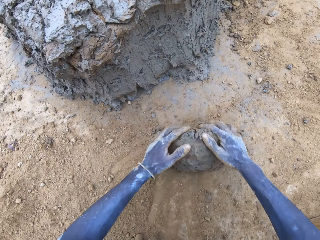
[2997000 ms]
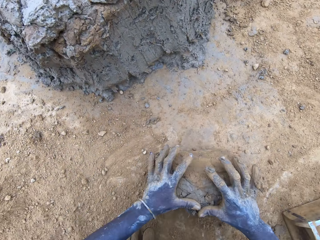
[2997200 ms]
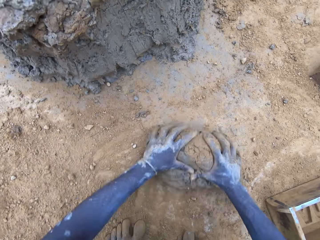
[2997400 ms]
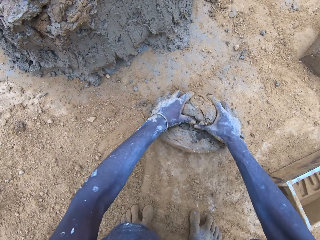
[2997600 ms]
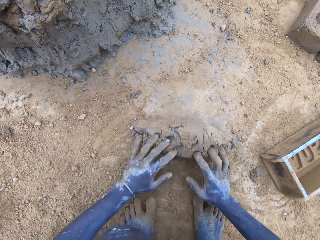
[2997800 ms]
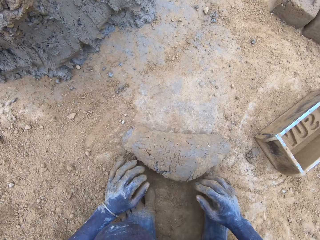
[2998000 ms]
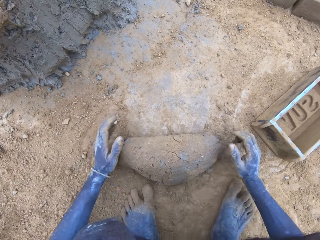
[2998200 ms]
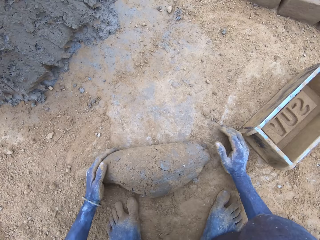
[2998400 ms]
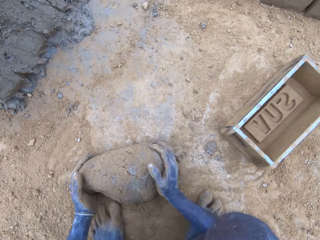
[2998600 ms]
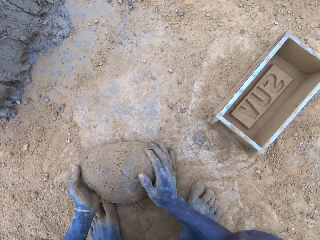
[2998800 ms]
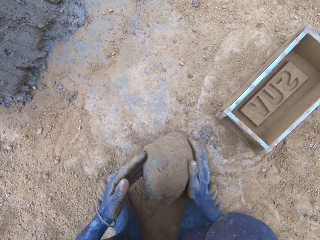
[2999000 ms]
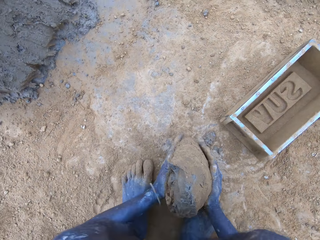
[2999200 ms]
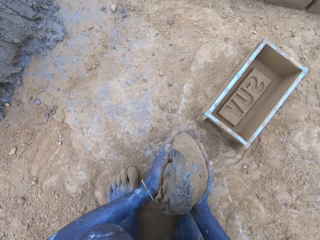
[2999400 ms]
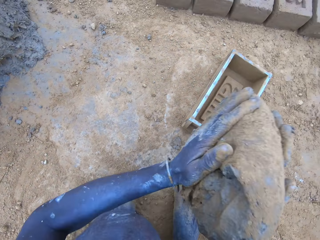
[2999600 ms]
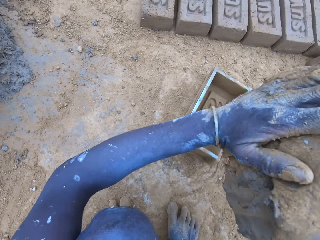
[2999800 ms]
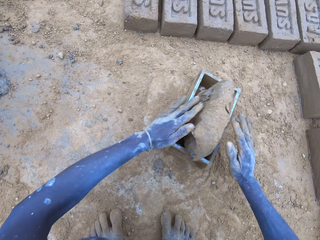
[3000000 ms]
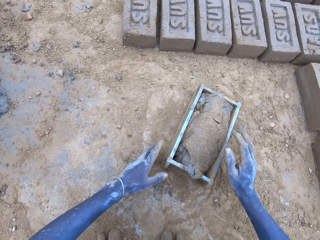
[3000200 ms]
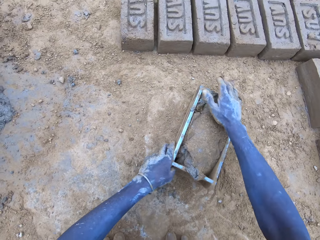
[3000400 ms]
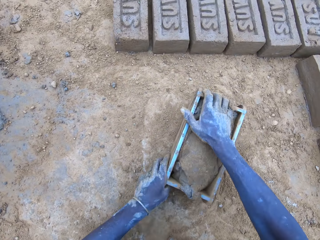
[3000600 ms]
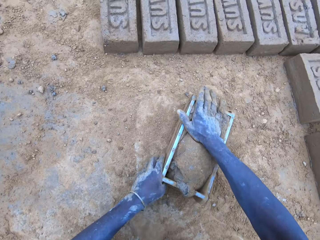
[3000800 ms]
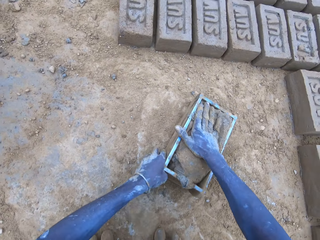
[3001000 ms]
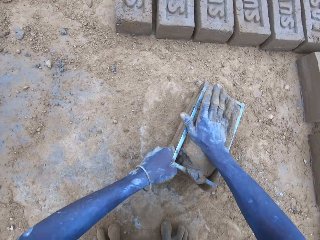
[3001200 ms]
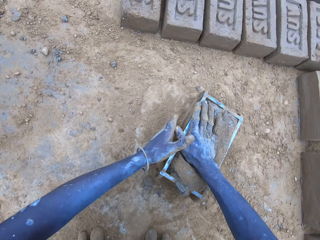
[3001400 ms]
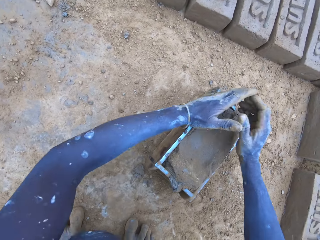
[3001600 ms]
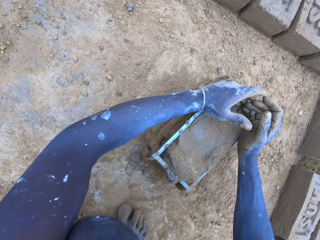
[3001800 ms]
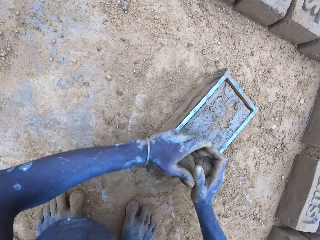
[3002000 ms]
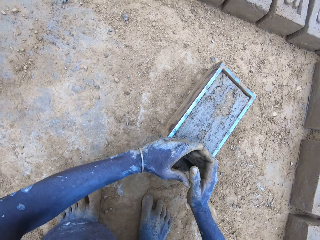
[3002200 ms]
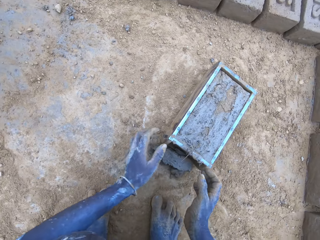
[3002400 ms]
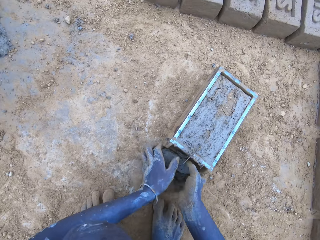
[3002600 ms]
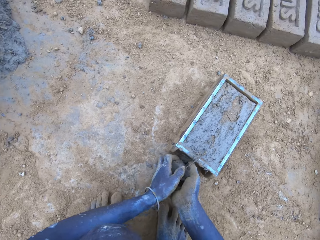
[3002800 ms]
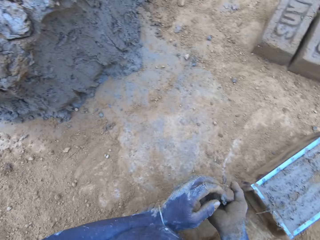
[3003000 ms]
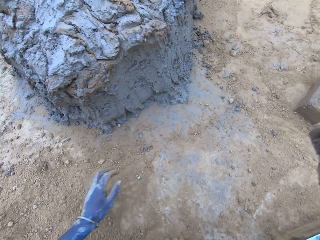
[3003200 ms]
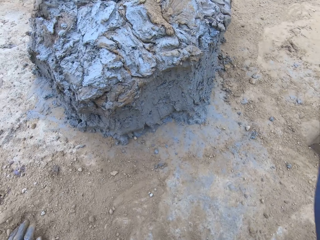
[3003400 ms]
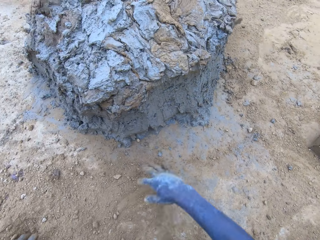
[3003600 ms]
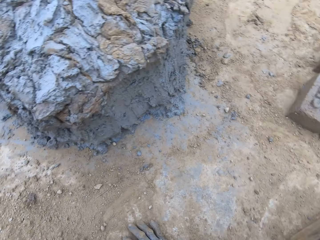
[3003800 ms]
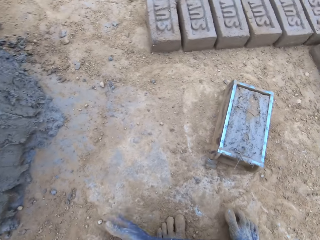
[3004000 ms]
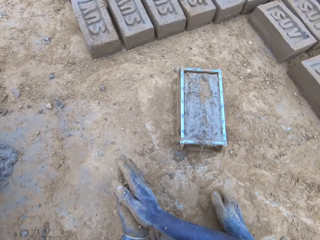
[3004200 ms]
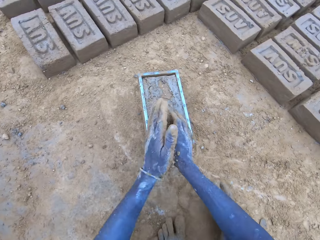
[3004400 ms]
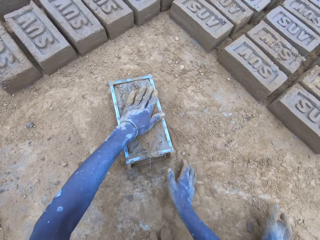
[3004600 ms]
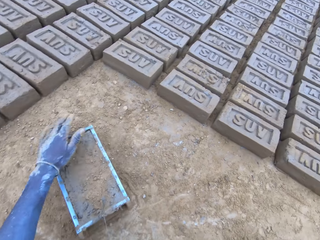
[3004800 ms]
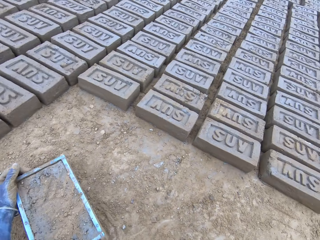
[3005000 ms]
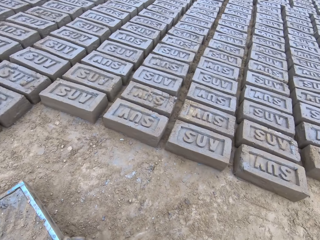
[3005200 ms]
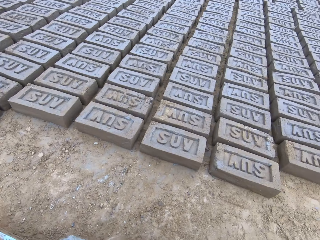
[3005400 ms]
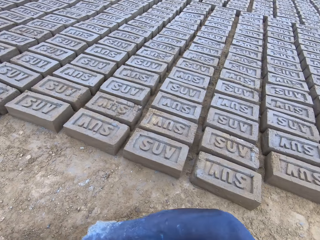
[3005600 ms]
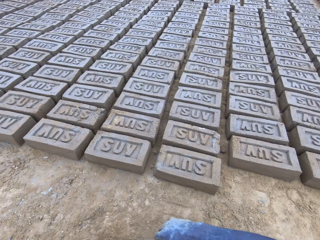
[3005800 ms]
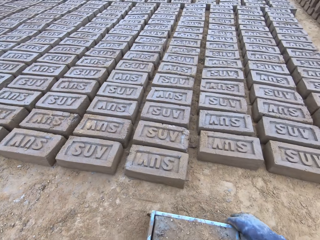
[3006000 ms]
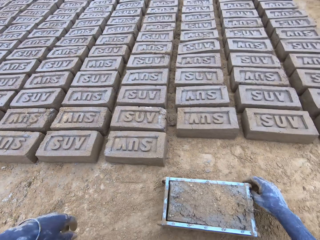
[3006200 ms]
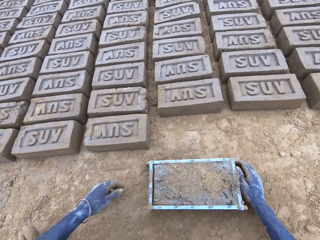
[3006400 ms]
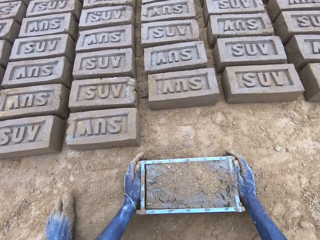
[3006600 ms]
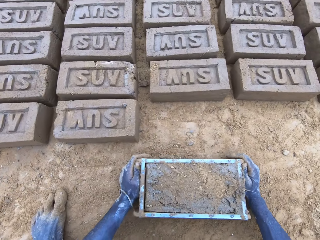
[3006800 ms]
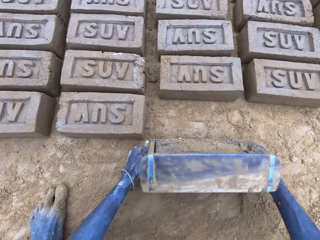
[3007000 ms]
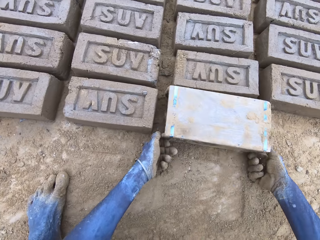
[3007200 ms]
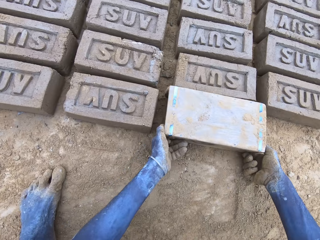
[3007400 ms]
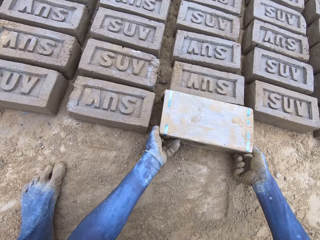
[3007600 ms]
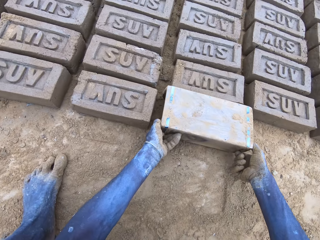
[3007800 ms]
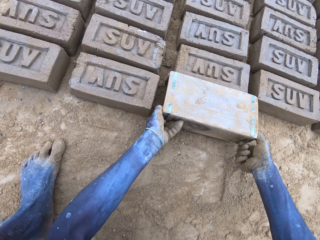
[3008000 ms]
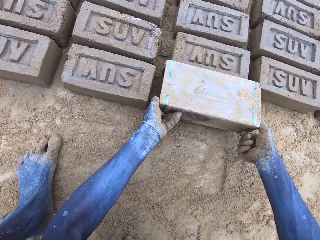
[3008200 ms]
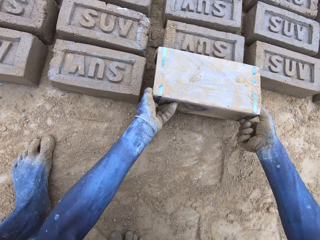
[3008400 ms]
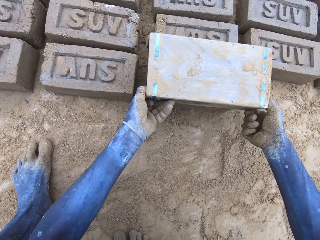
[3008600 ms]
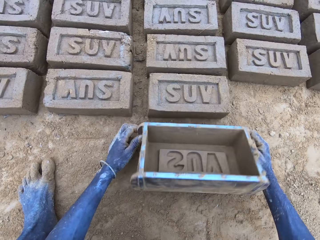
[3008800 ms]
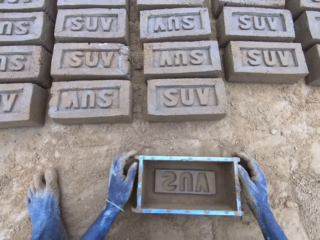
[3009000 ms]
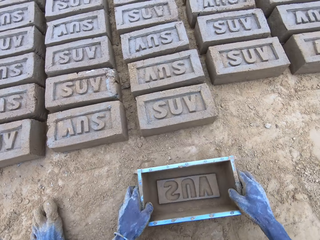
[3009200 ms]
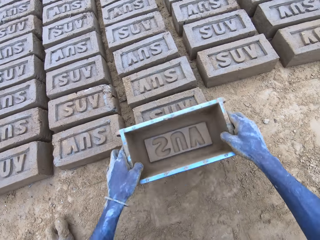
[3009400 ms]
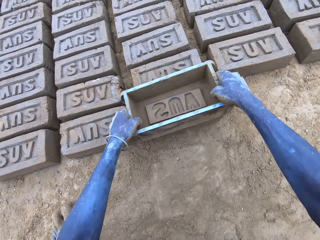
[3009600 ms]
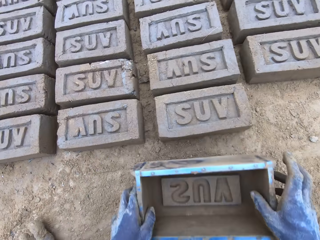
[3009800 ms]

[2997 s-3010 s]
The camera wearer puts the mud in the brickmould. They scoop the excess mud on the brickmould. They throw the mud on the pile of mud. They pour the mud in the brickmould on the ground.

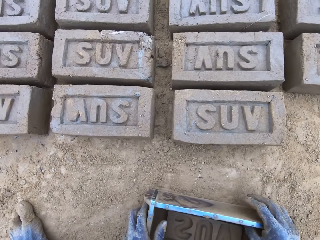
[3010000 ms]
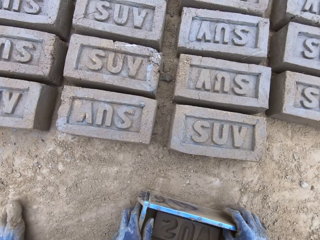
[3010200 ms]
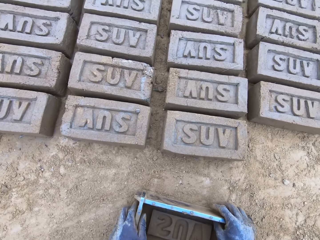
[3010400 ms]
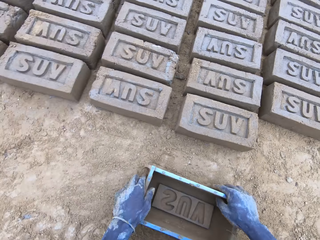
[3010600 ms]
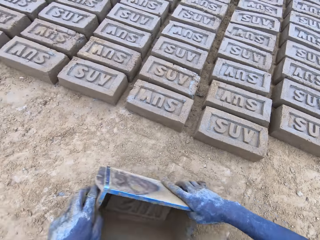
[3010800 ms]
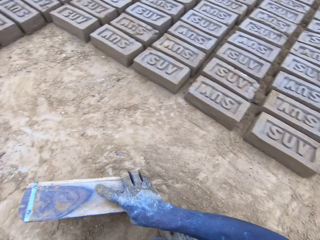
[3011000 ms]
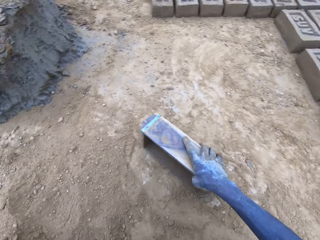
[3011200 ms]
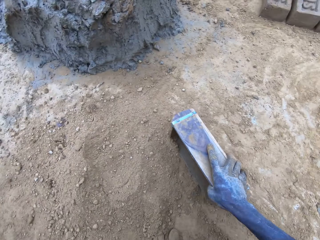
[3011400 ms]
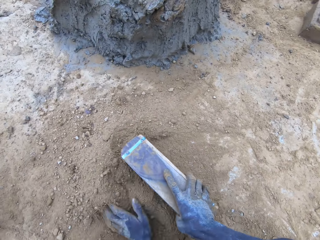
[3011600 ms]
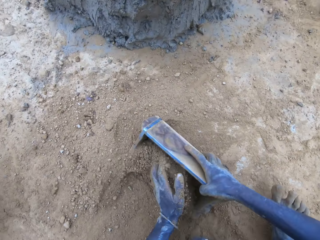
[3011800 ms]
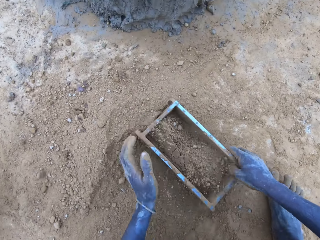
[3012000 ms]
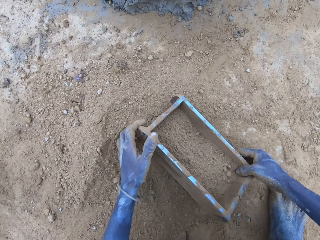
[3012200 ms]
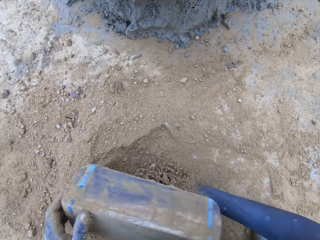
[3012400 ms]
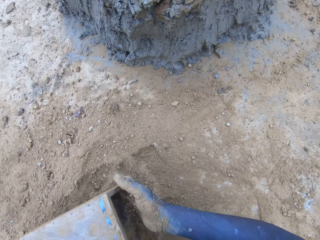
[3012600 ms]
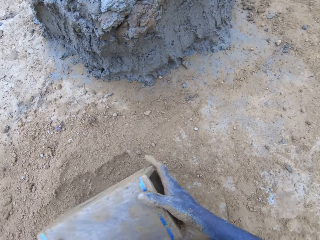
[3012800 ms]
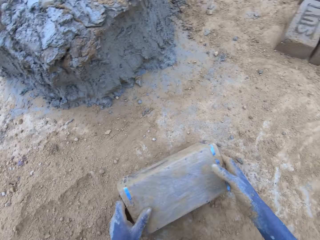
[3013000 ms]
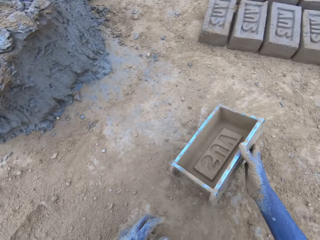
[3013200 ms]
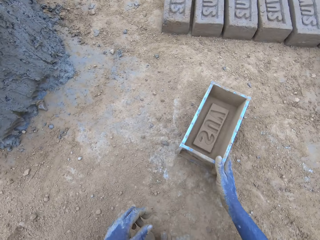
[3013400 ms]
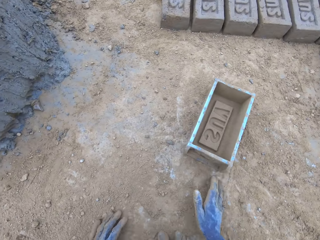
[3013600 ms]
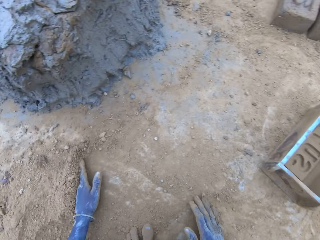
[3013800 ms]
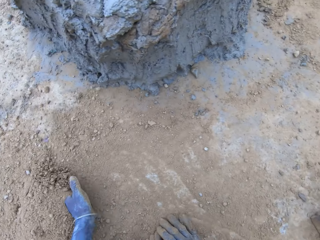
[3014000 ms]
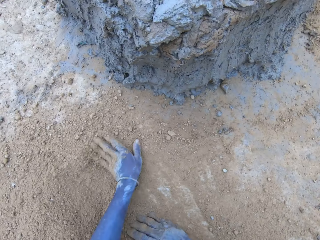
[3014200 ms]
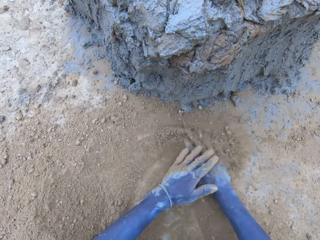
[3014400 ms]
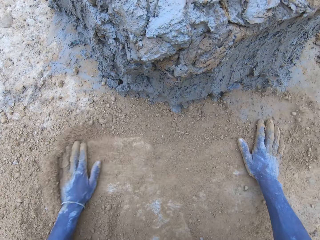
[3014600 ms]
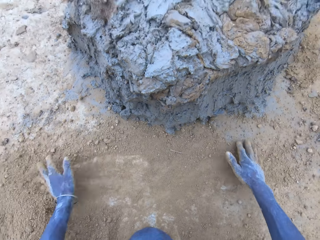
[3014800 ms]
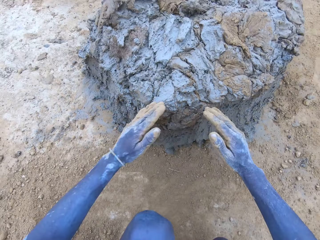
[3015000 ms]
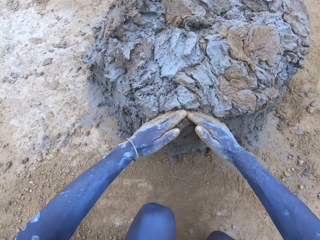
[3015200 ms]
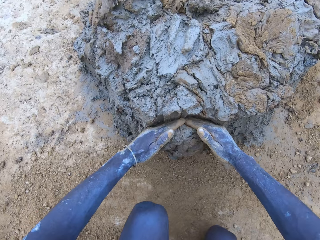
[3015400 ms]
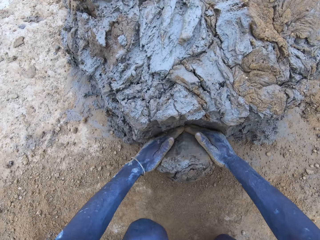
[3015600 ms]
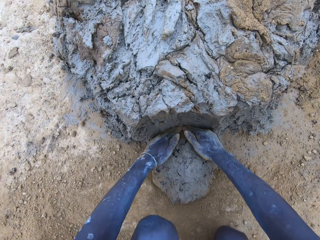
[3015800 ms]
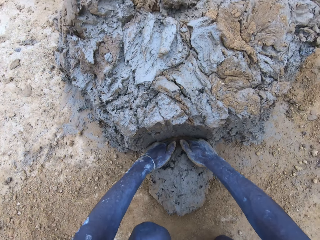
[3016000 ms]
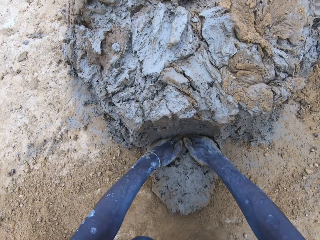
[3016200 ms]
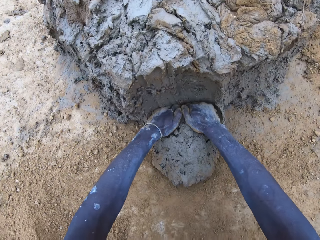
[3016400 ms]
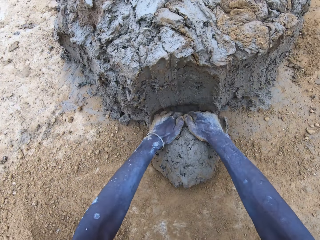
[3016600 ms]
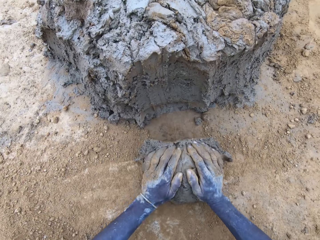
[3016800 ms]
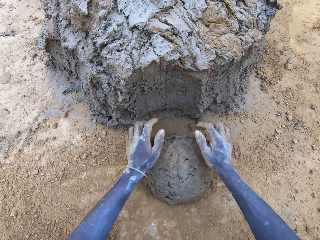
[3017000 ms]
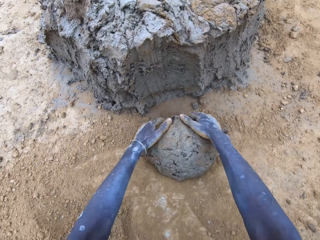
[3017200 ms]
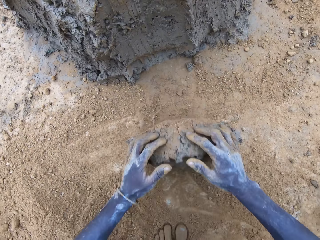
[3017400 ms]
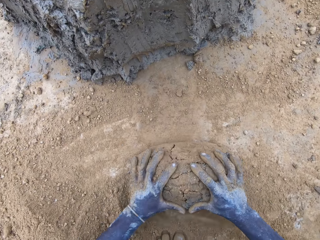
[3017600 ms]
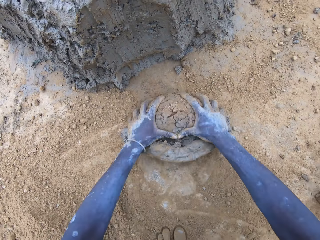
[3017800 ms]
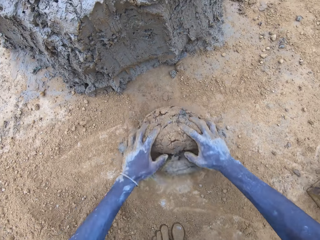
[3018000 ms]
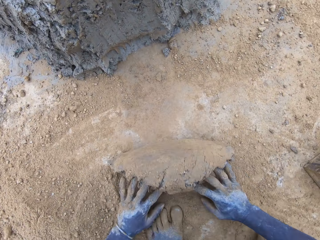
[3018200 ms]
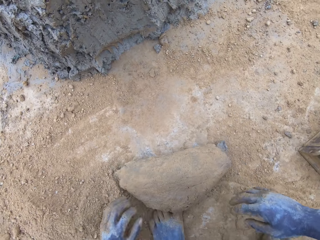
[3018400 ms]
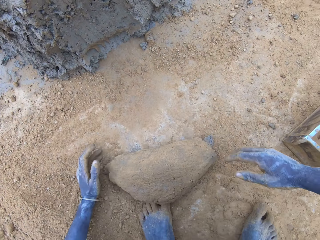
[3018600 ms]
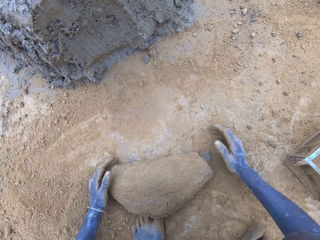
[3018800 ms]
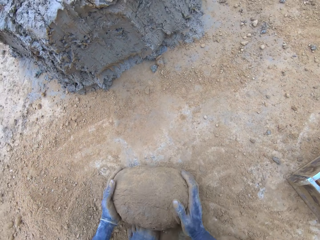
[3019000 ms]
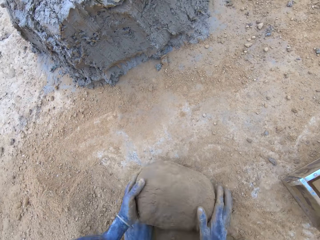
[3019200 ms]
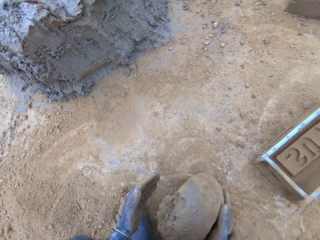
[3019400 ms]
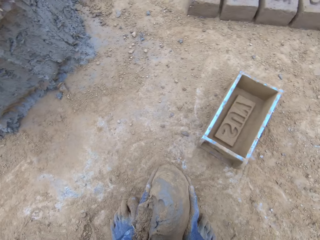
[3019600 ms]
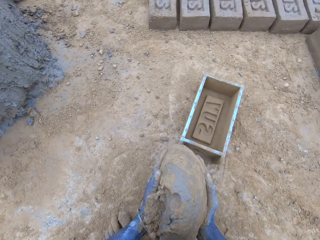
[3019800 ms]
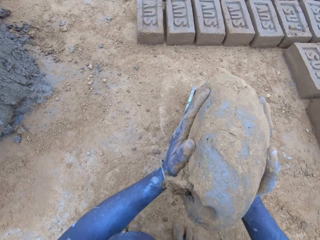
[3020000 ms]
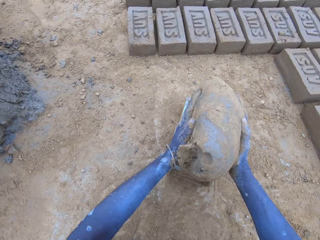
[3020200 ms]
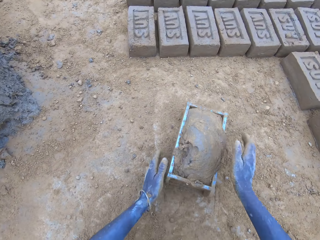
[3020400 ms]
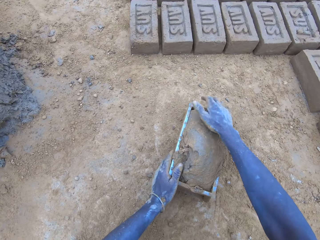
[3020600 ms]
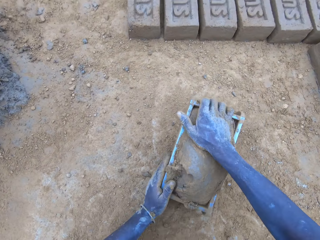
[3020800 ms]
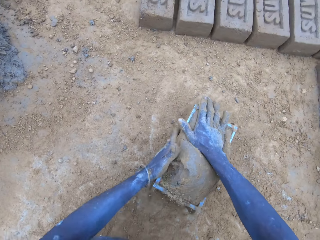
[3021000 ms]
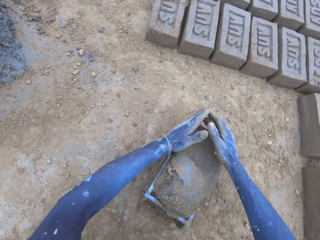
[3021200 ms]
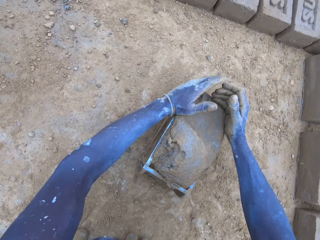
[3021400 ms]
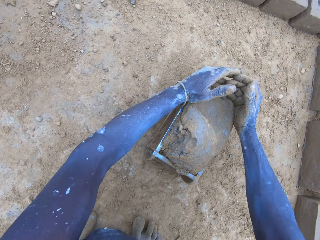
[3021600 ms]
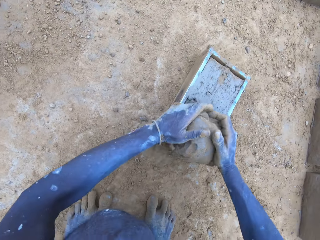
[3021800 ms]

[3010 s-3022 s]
The camera wearer puts soil in the brickmould. They pour the soil from the brickmould. They scoop mud. They put the mud in the brickmould.
